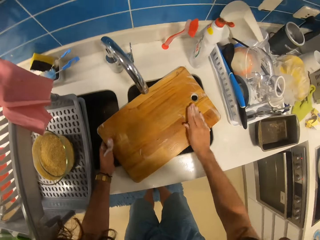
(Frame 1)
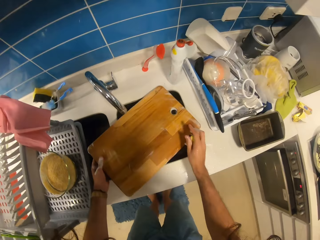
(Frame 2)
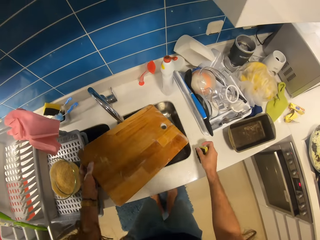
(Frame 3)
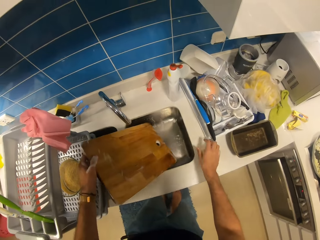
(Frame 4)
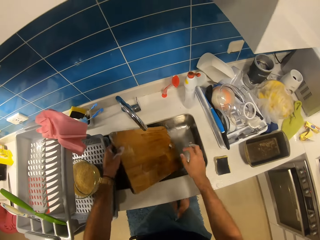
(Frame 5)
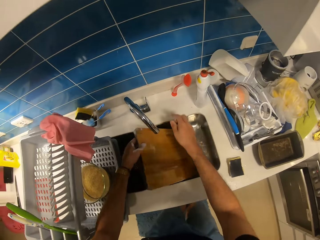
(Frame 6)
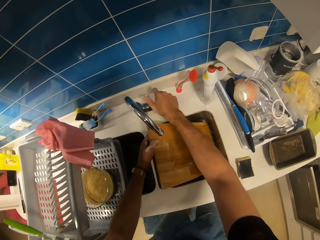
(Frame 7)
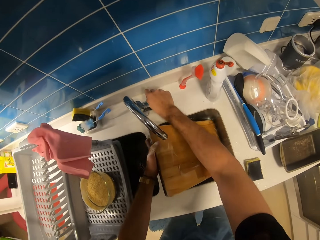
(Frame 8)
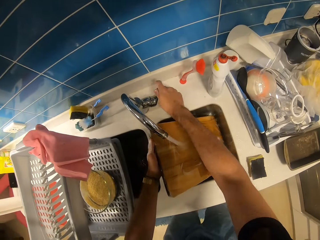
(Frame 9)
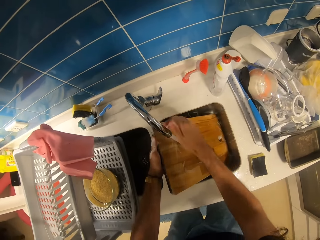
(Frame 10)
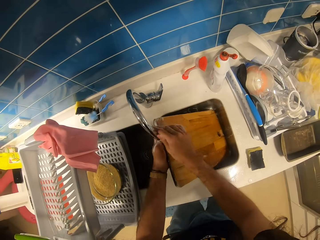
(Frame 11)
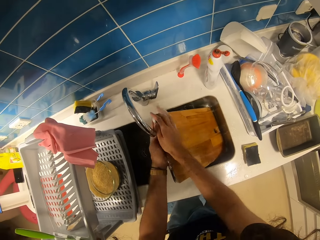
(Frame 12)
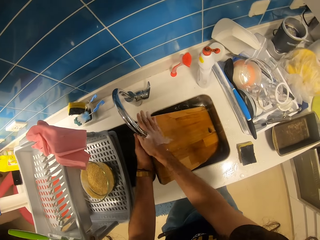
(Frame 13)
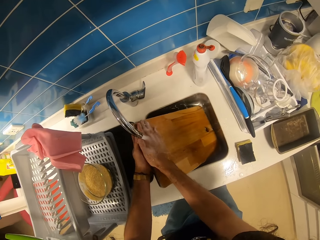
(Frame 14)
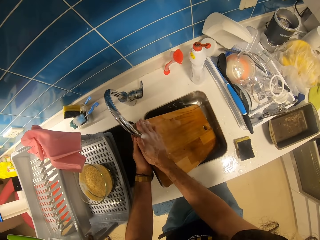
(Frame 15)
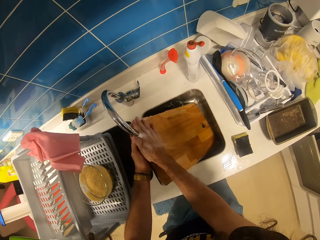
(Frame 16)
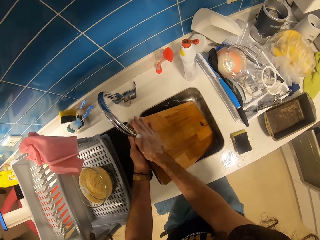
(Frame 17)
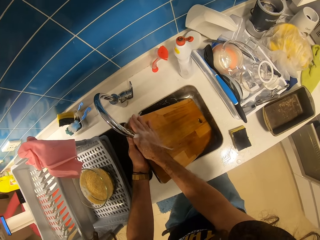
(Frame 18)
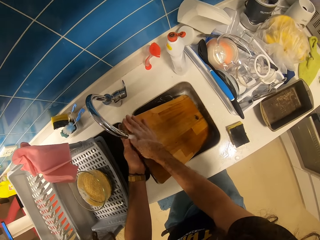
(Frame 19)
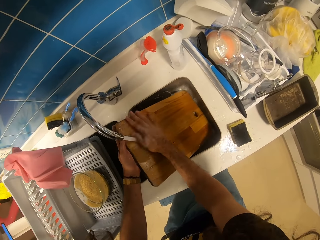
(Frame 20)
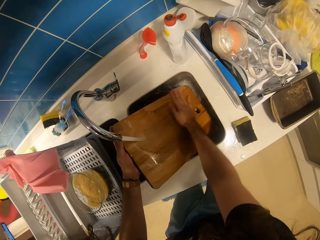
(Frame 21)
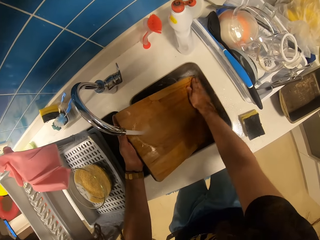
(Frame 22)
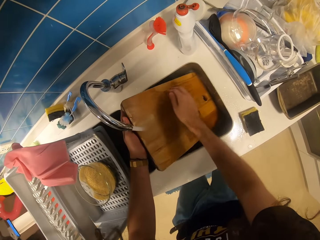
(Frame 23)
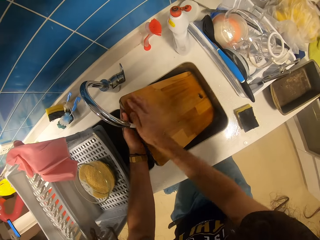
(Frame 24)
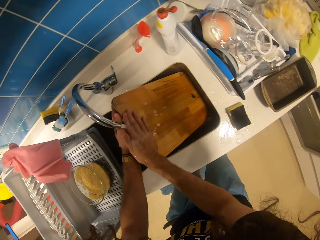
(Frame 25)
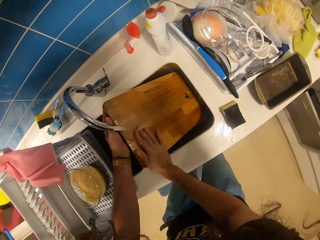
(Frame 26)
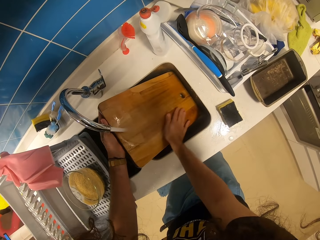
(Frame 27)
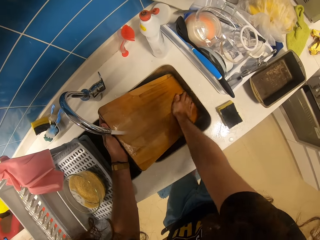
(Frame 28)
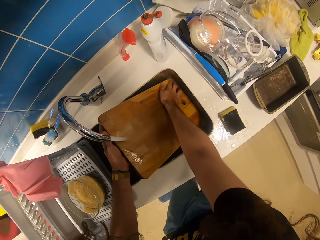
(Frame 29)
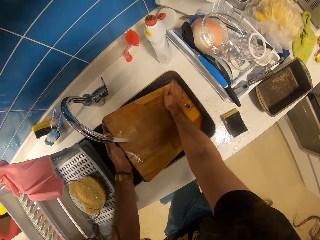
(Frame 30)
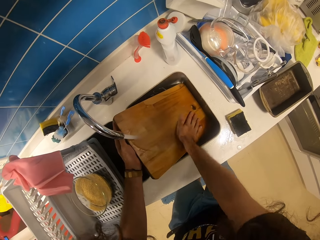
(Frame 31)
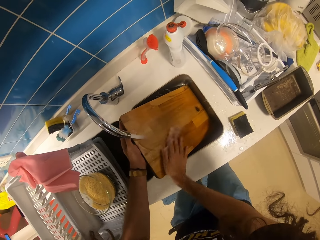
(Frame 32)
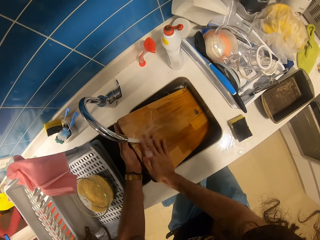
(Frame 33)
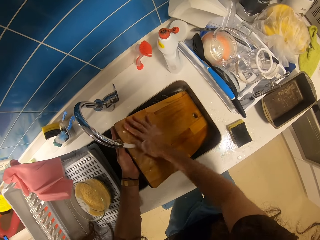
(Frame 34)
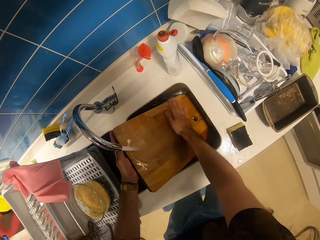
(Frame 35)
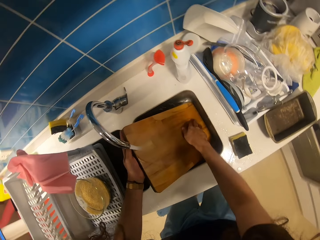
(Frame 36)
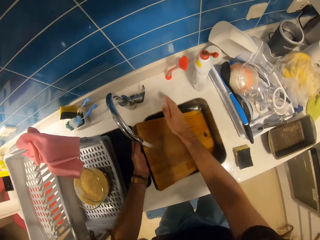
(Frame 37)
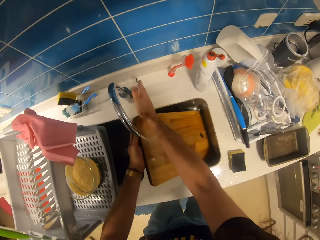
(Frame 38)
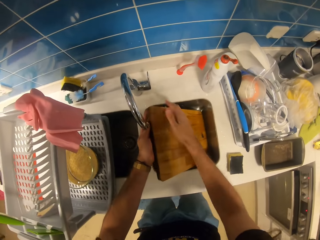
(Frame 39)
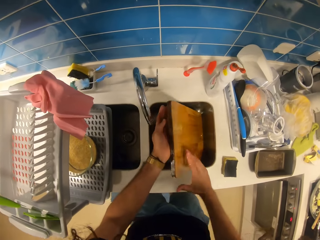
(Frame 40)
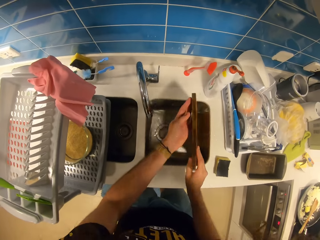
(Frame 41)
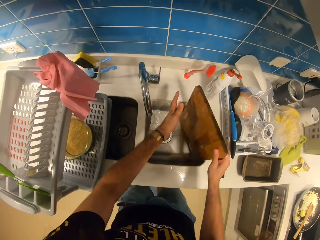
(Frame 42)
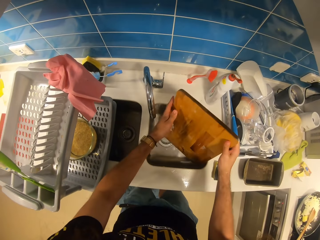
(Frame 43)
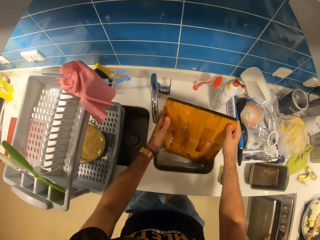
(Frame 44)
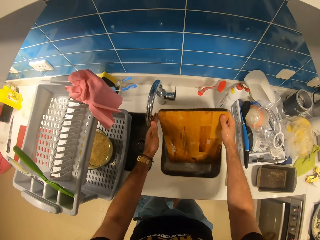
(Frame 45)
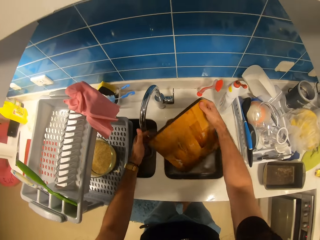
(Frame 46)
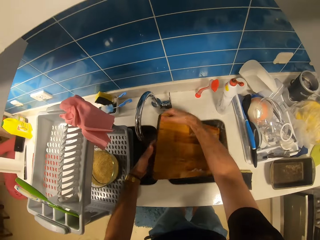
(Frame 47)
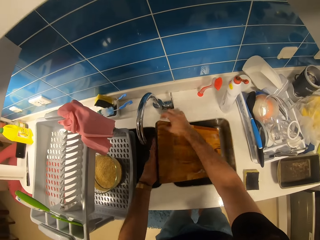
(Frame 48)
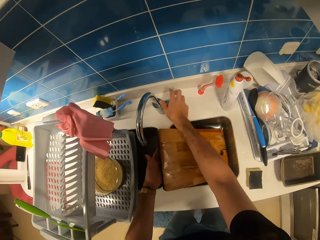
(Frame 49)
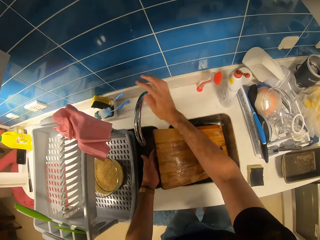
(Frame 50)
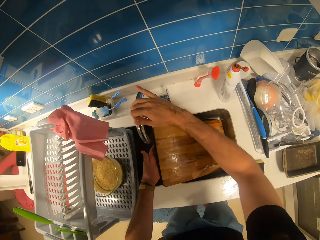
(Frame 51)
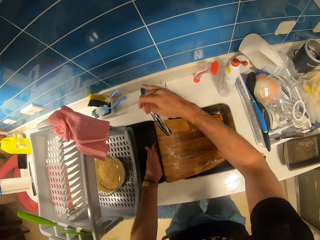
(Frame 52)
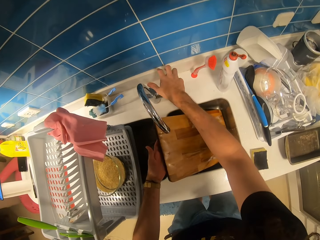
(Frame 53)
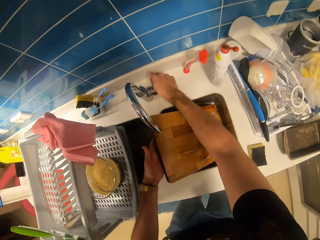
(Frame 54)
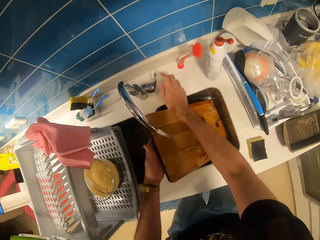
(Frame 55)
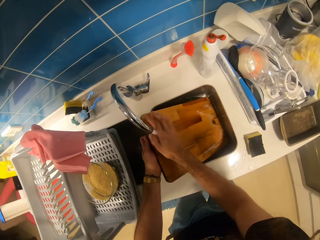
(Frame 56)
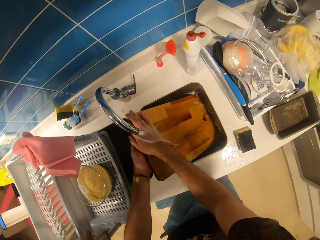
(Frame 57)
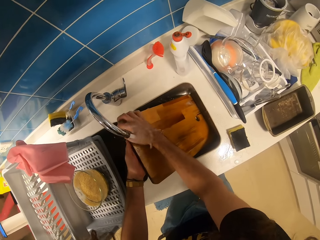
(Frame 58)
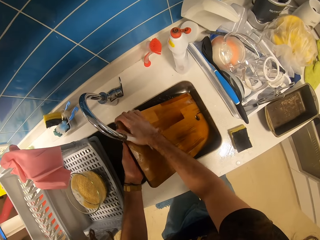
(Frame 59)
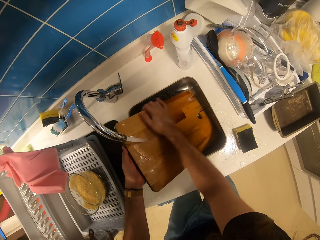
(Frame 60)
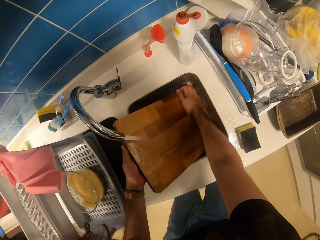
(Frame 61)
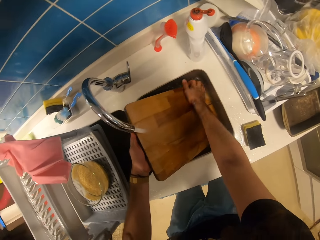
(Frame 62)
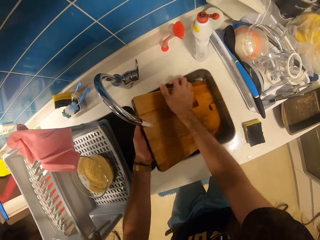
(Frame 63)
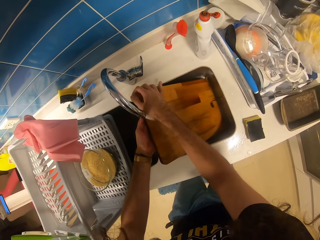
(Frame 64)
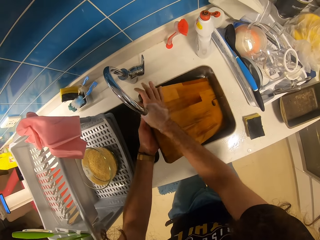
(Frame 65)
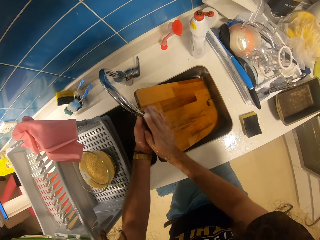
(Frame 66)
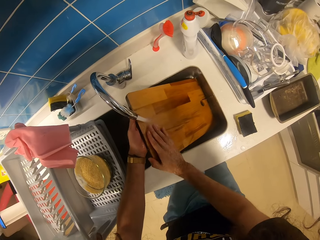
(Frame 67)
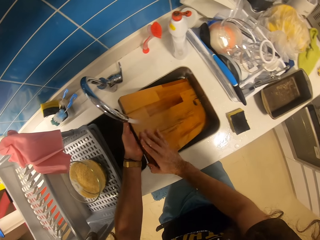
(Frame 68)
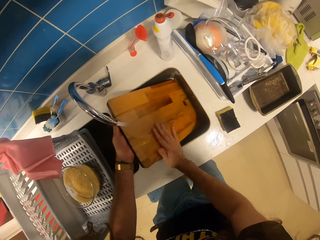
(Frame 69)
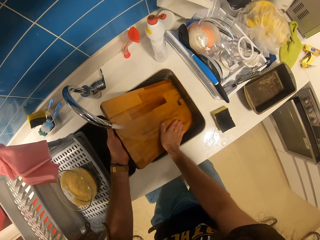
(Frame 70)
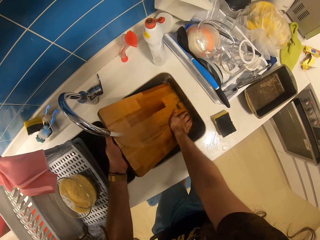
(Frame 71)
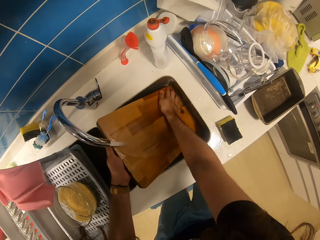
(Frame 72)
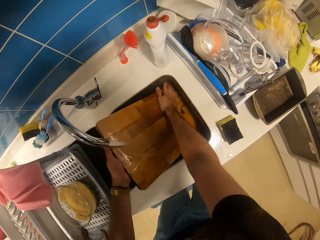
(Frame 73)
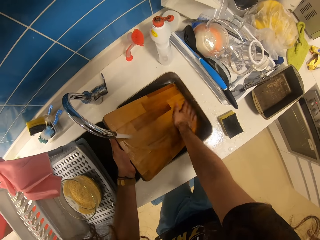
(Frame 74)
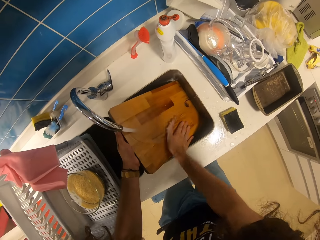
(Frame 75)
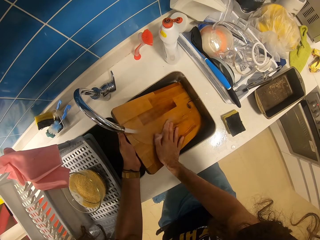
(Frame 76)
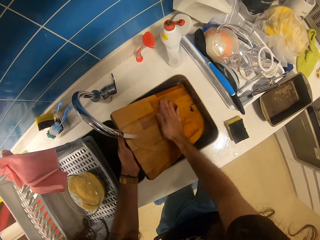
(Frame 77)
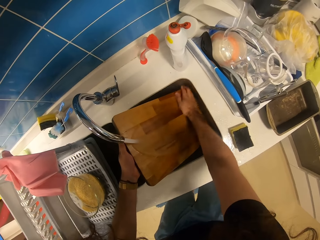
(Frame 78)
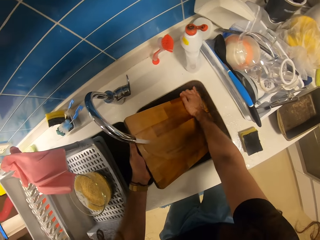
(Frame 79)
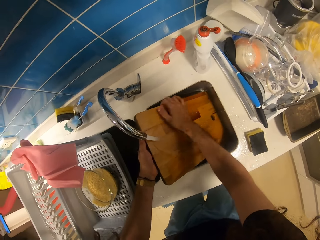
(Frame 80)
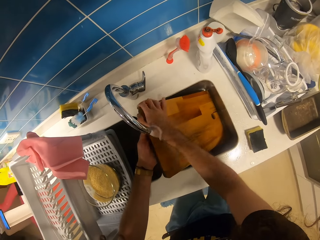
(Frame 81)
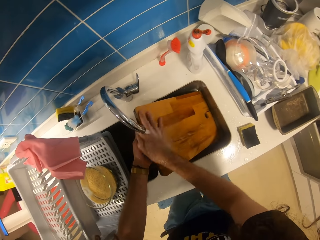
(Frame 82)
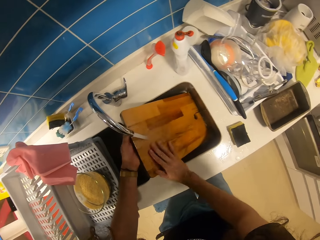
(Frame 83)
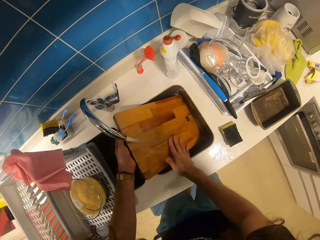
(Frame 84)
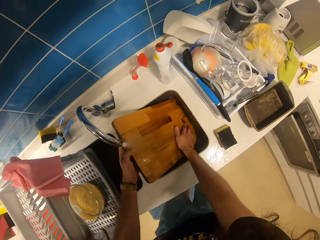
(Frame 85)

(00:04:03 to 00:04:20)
The camera wearer drops the sponge on the counter with his right hand. He raises the hand towards the tap, opens the tap with his right hand and adjusts the tap with his right hand. He releases the chopping board. He rinses the chopping board. He closes the tap with his right hand. He withdraws the hand from the tap. He turns the chopping board around with his hands. He holds the chopping board with both hands. He raises the hand towards the tap. He adjusts the tap with his right hand. He pushes the tap closer to the chopping board. He opens the tap with his right hand. He releases the chopping board. He rinses the chopping board.

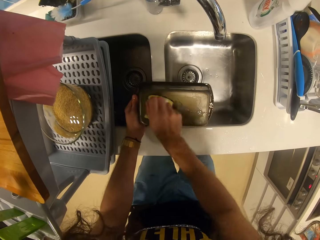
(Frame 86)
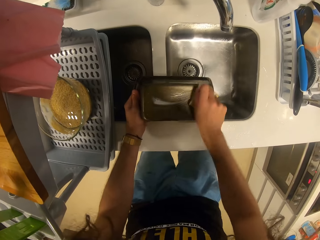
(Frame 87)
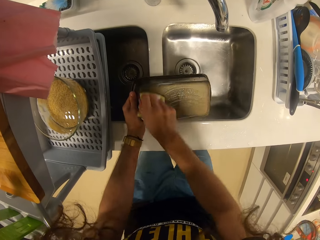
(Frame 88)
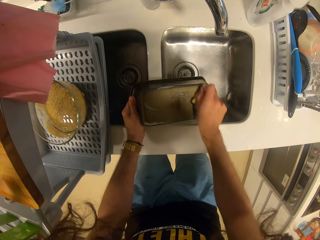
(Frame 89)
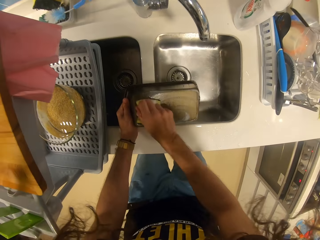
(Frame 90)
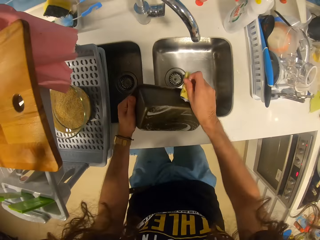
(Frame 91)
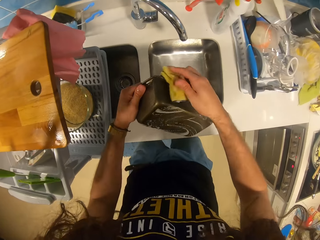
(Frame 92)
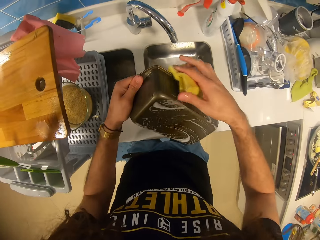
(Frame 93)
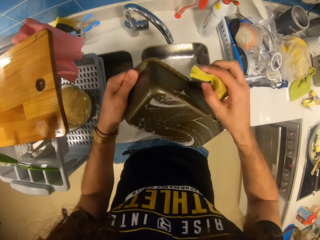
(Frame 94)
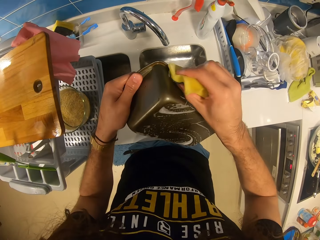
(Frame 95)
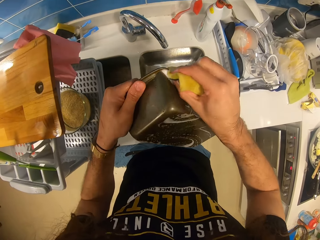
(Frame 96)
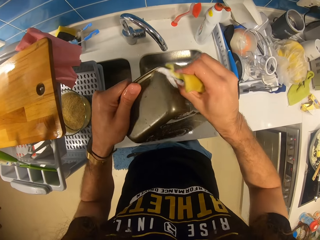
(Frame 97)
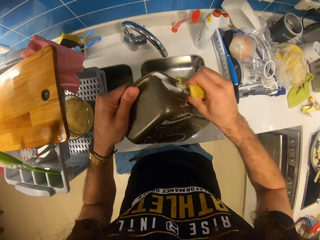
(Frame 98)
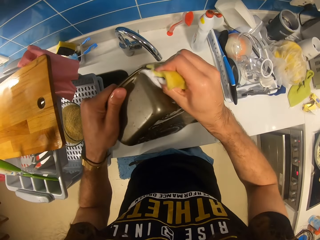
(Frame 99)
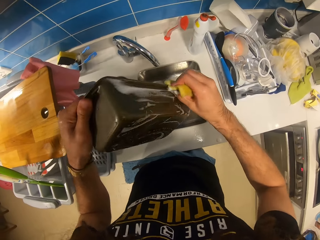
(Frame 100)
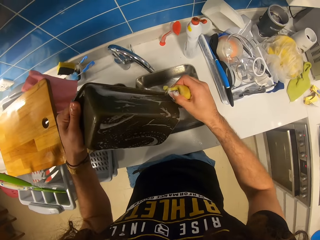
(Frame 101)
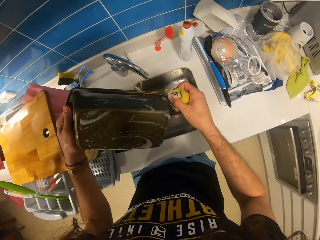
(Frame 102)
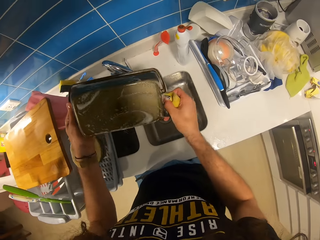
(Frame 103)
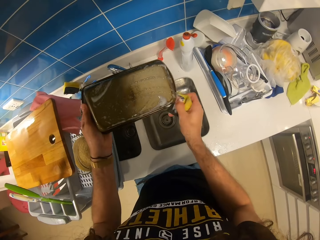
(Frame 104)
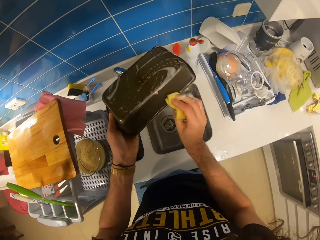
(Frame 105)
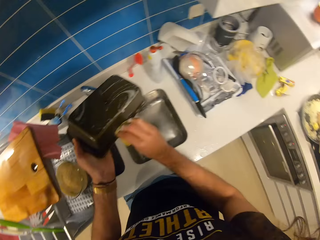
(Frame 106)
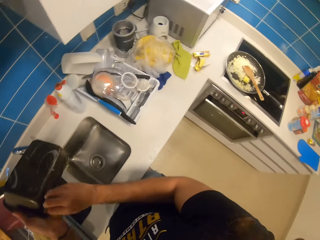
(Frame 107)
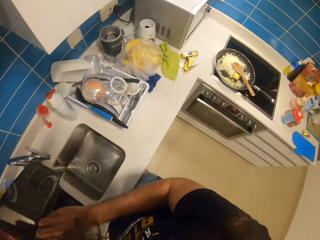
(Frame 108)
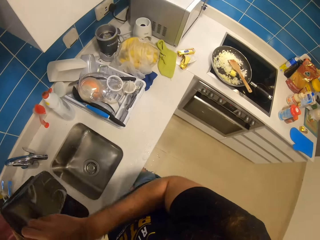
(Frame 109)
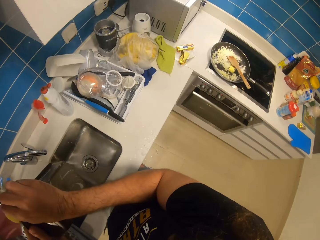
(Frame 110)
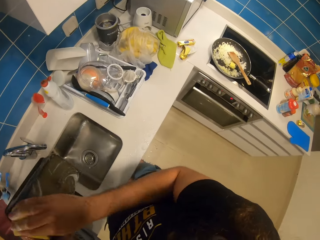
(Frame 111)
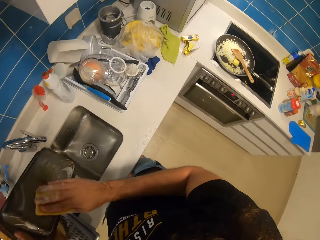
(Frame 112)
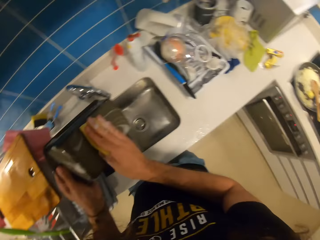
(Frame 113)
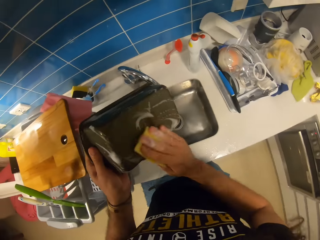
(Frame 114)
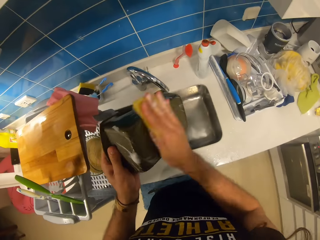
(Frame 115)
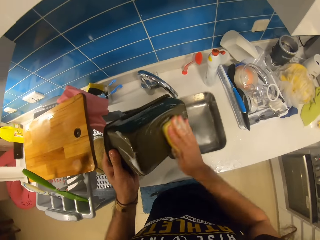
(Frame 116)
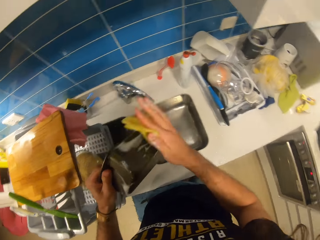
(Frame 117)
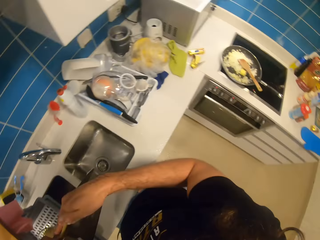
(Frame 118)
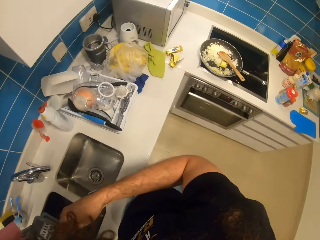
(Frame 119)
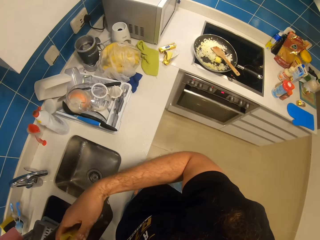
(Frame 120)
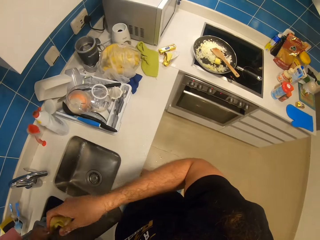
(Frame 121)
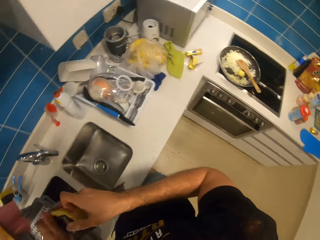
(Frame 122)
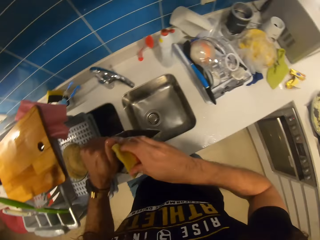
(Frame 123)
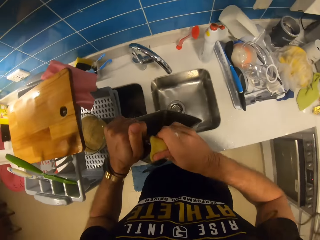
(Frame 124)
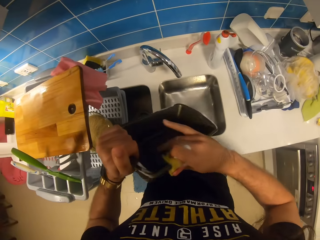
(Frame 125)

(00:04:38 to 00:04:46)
The camera wearer washes the bowl with the sponge.
